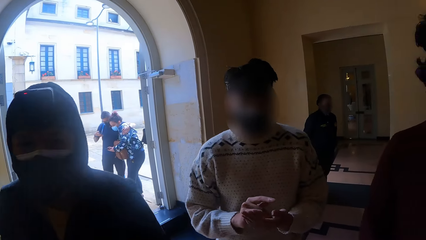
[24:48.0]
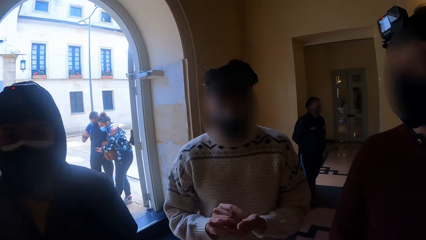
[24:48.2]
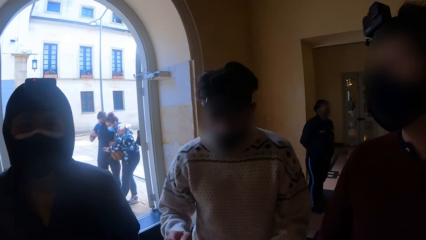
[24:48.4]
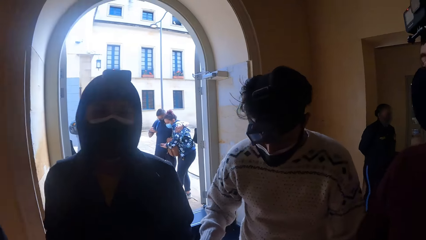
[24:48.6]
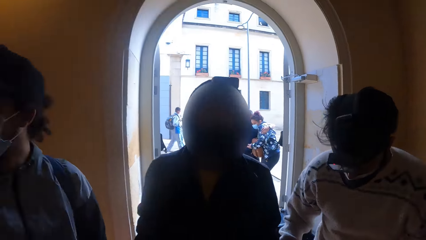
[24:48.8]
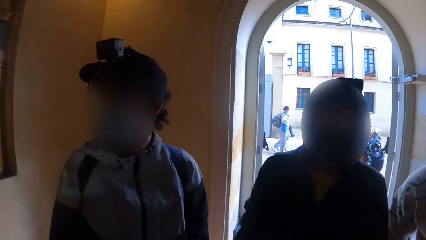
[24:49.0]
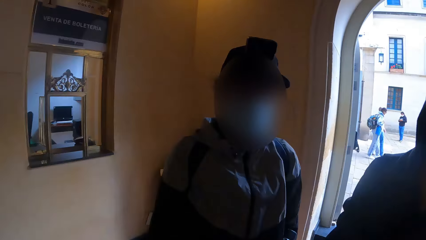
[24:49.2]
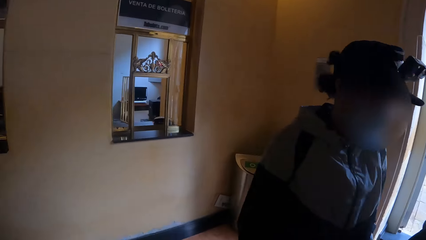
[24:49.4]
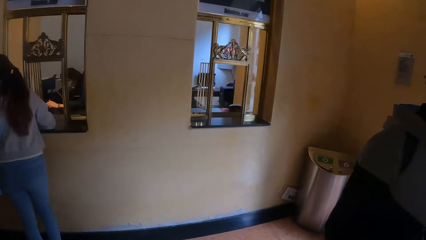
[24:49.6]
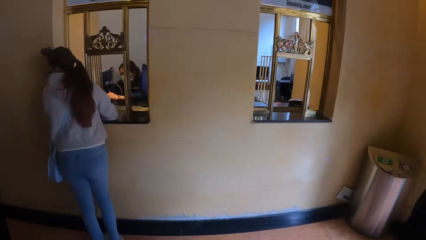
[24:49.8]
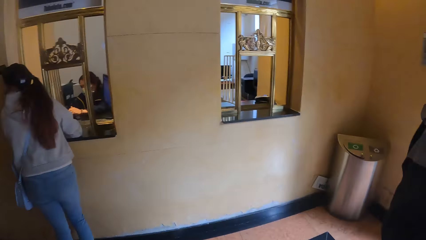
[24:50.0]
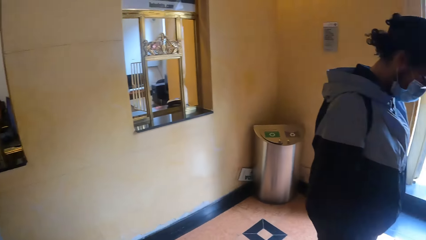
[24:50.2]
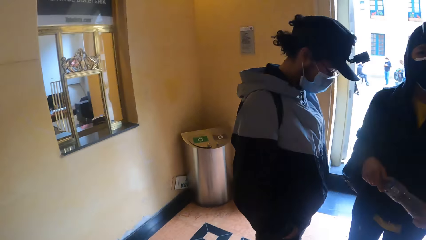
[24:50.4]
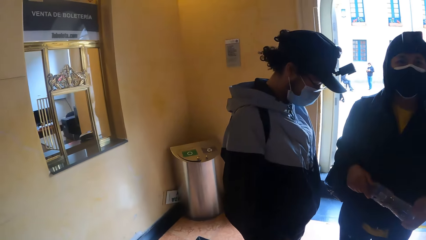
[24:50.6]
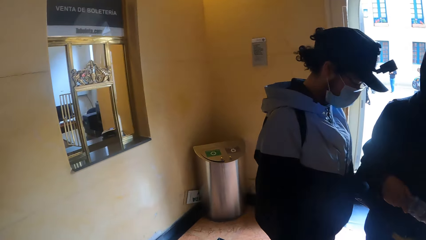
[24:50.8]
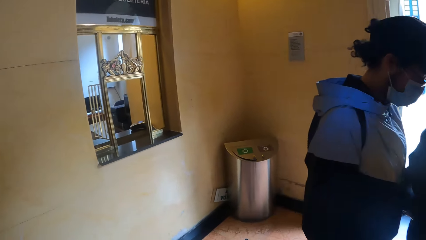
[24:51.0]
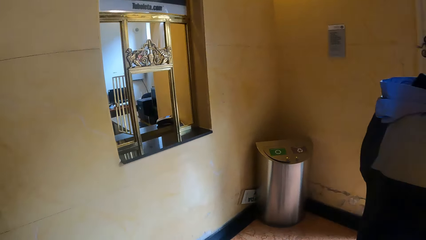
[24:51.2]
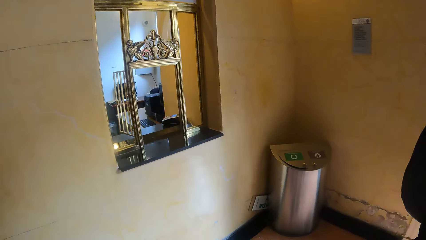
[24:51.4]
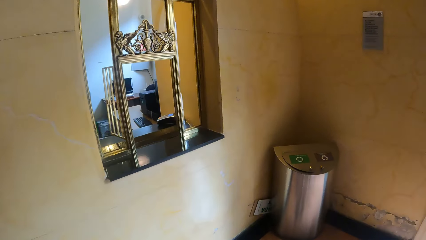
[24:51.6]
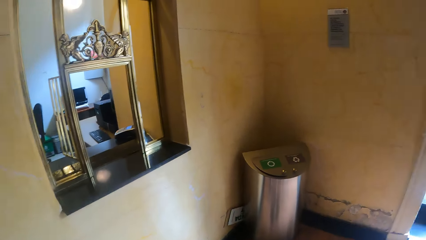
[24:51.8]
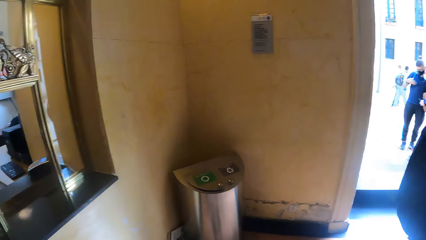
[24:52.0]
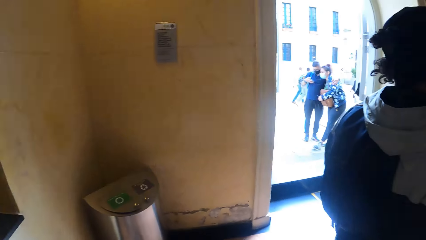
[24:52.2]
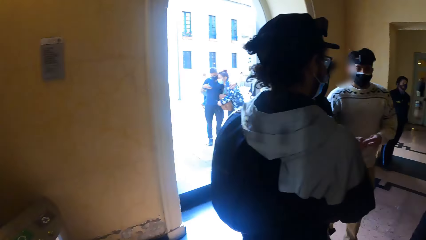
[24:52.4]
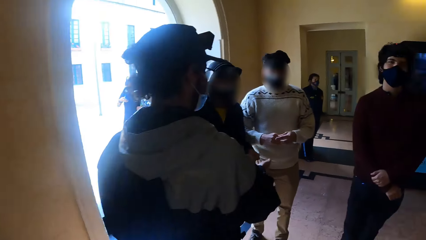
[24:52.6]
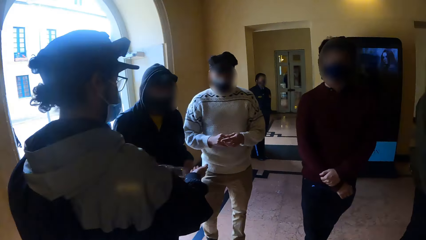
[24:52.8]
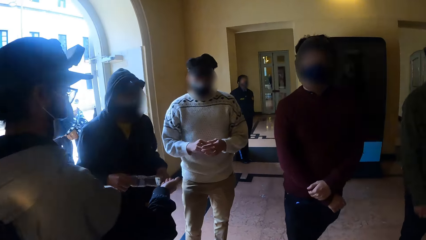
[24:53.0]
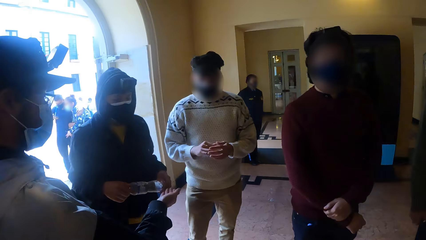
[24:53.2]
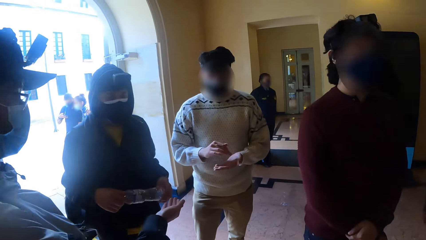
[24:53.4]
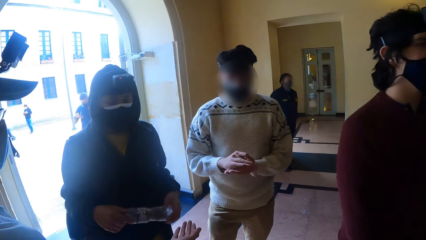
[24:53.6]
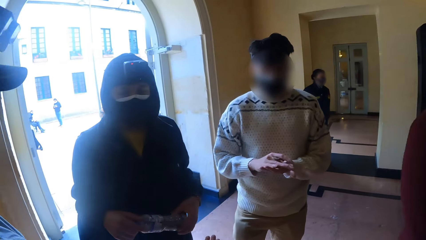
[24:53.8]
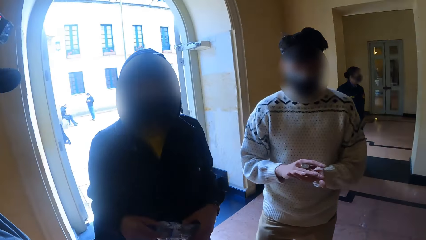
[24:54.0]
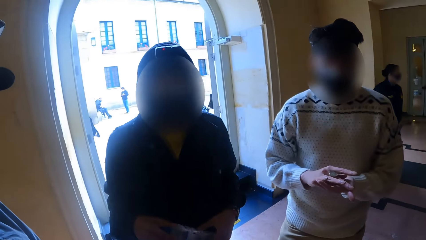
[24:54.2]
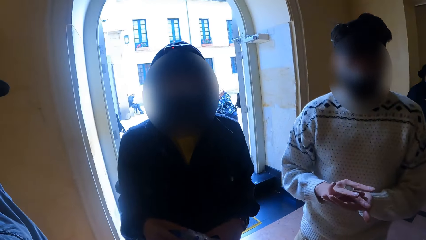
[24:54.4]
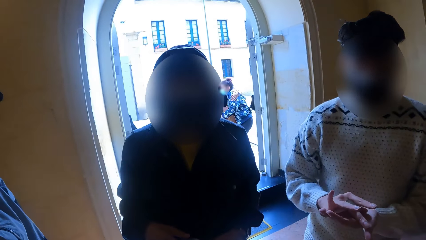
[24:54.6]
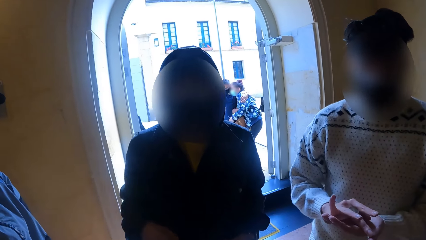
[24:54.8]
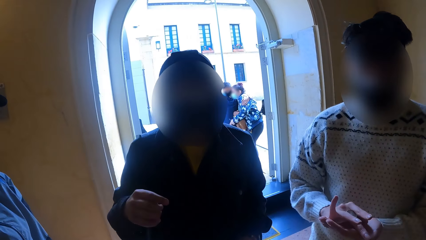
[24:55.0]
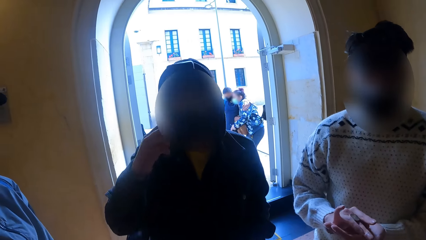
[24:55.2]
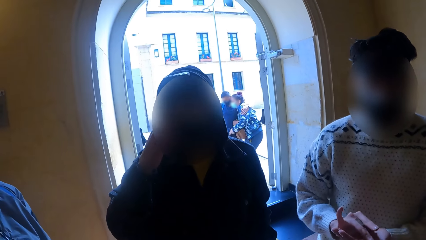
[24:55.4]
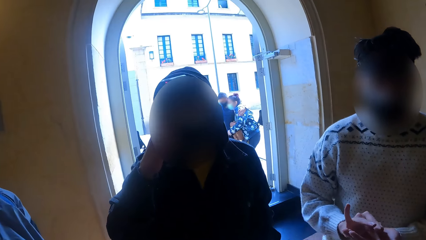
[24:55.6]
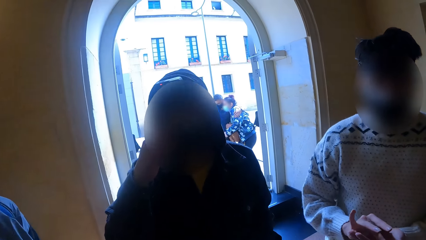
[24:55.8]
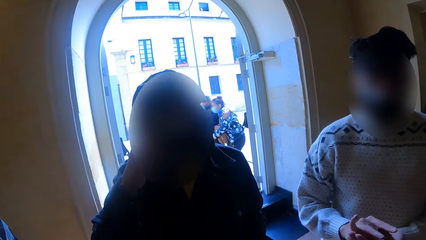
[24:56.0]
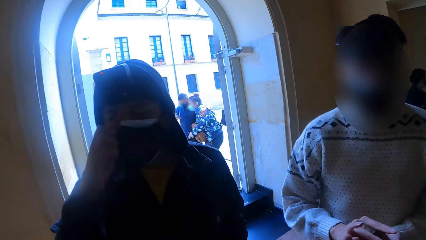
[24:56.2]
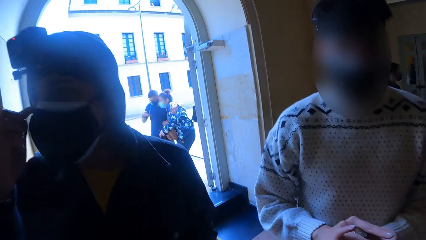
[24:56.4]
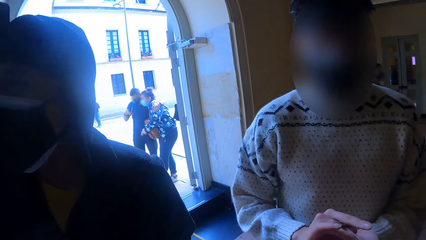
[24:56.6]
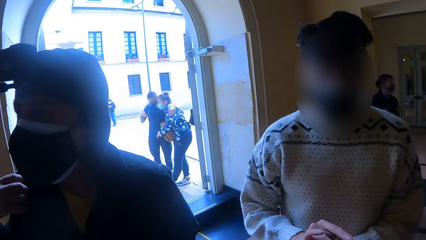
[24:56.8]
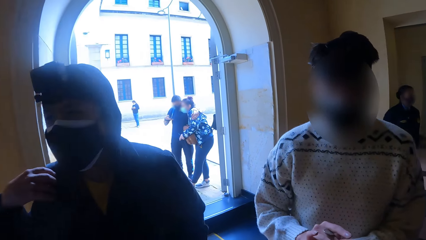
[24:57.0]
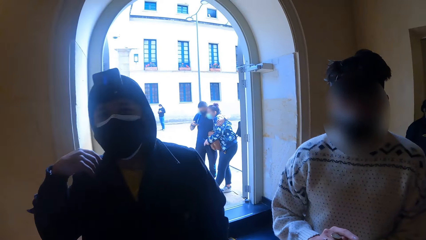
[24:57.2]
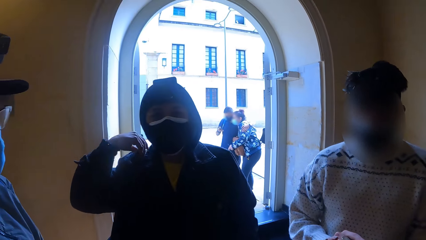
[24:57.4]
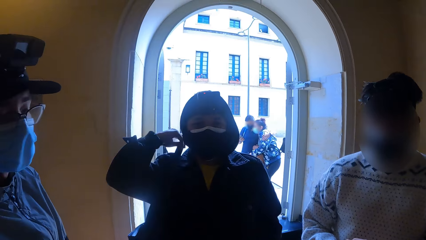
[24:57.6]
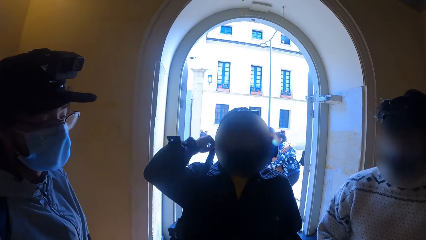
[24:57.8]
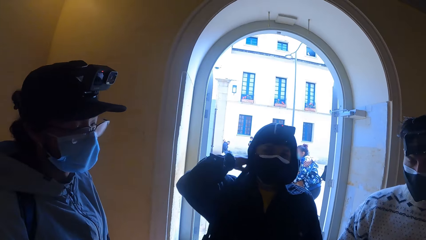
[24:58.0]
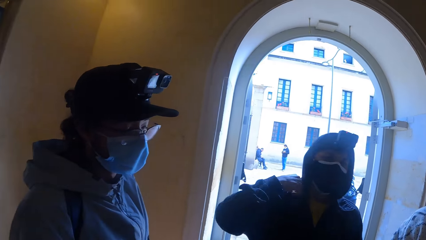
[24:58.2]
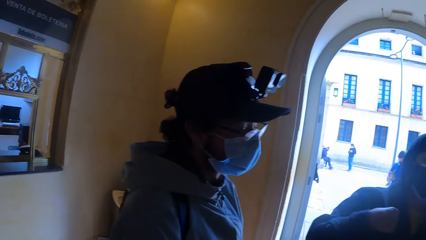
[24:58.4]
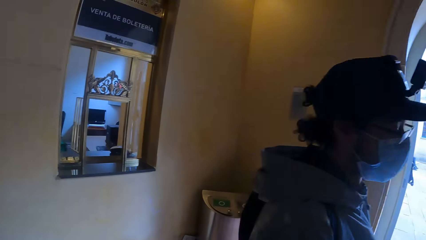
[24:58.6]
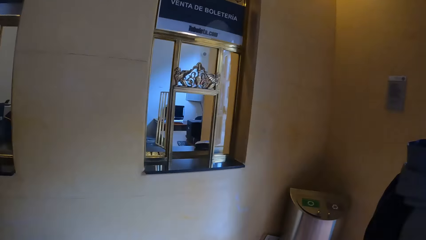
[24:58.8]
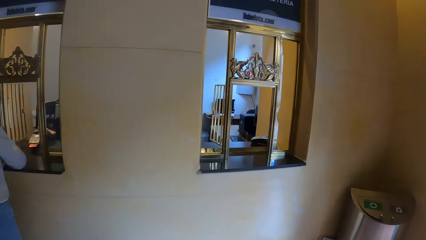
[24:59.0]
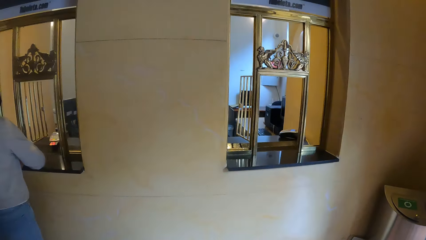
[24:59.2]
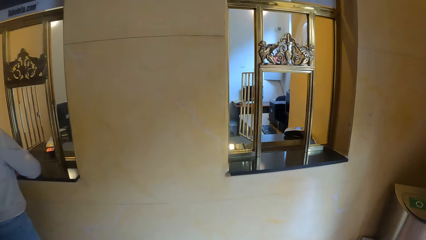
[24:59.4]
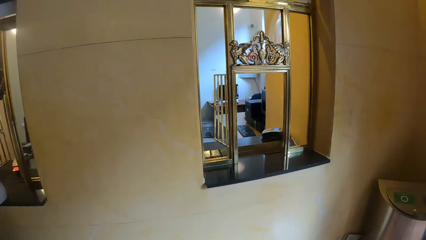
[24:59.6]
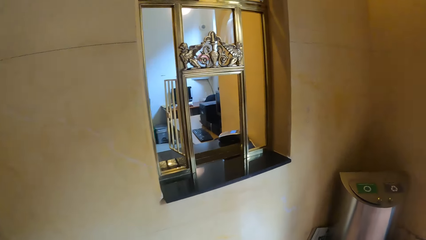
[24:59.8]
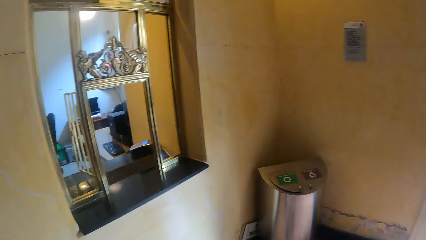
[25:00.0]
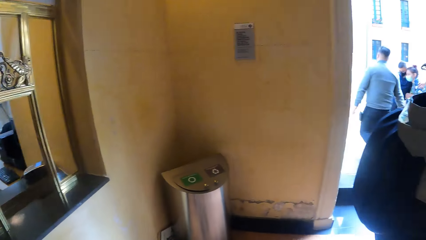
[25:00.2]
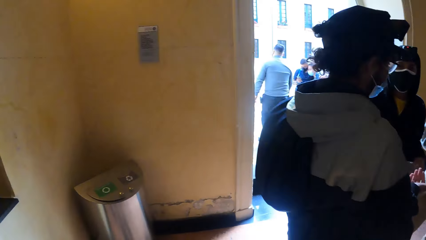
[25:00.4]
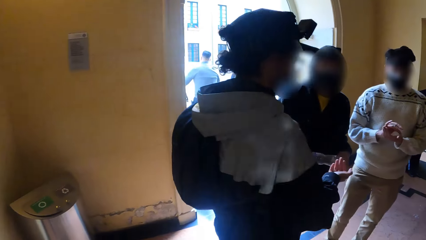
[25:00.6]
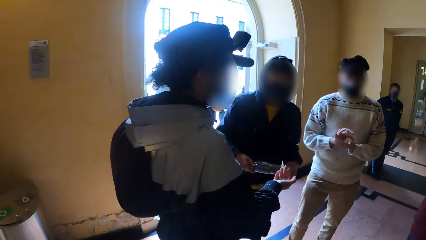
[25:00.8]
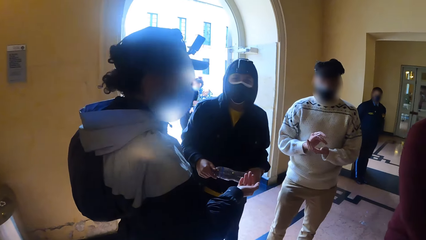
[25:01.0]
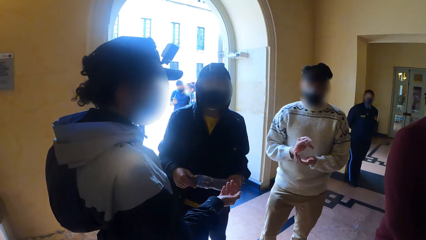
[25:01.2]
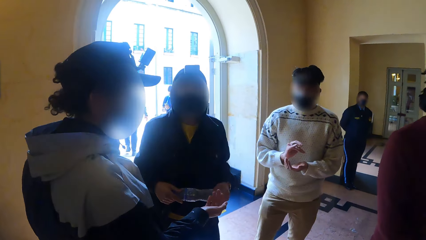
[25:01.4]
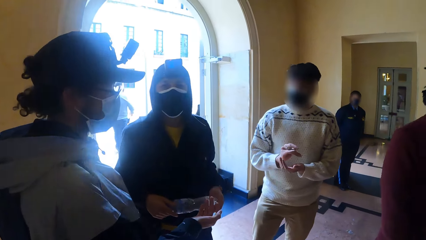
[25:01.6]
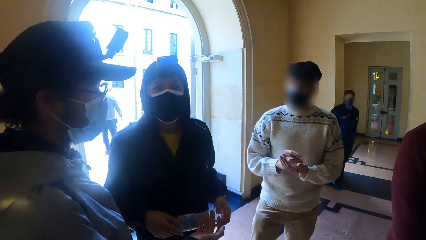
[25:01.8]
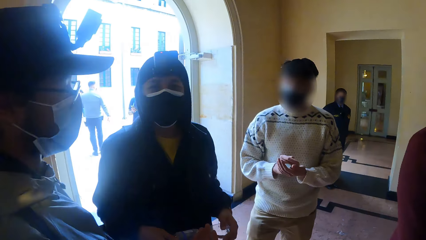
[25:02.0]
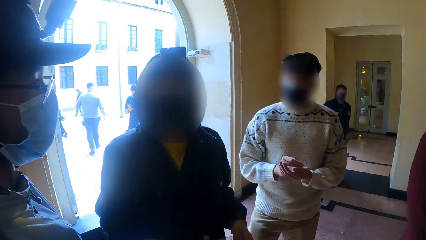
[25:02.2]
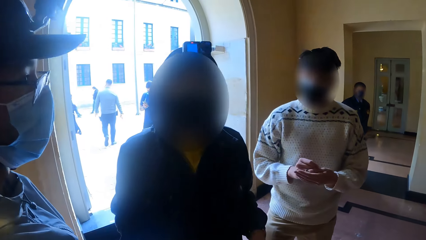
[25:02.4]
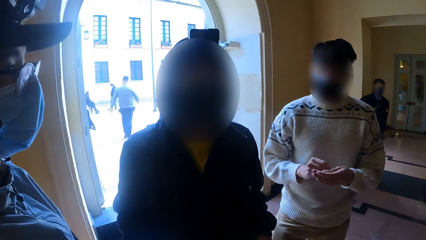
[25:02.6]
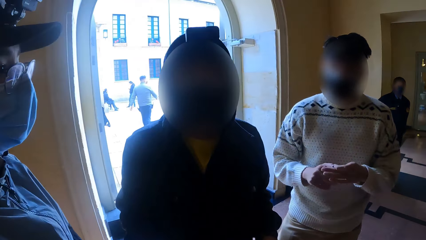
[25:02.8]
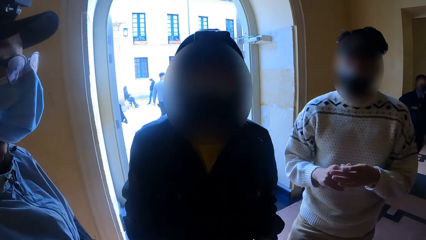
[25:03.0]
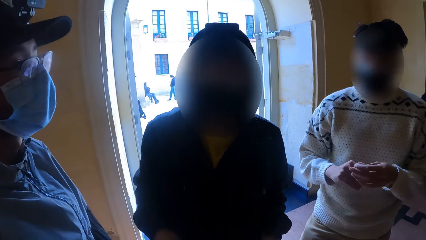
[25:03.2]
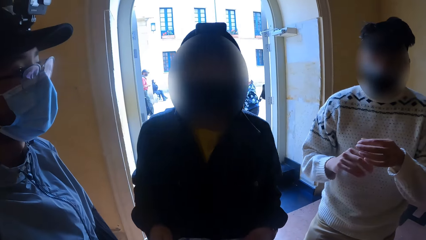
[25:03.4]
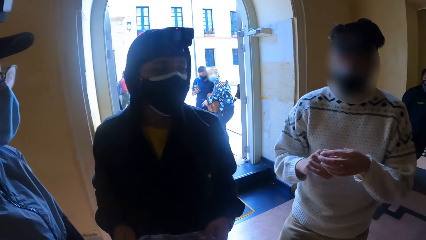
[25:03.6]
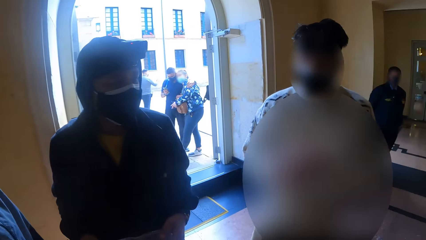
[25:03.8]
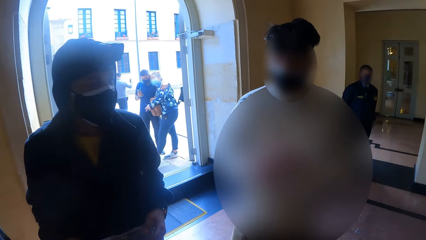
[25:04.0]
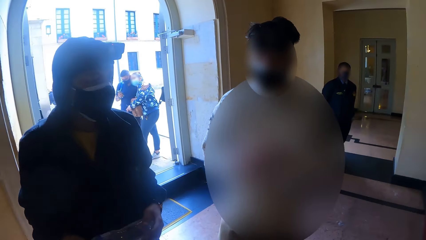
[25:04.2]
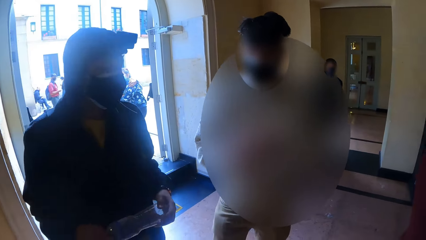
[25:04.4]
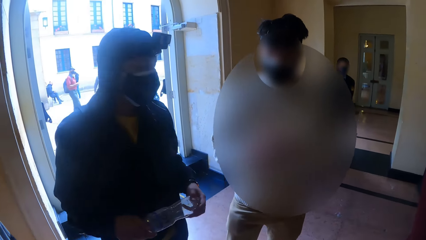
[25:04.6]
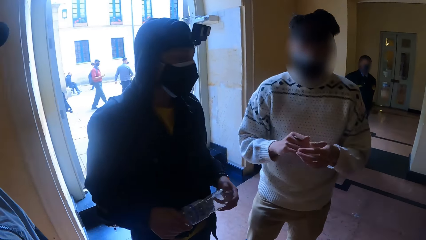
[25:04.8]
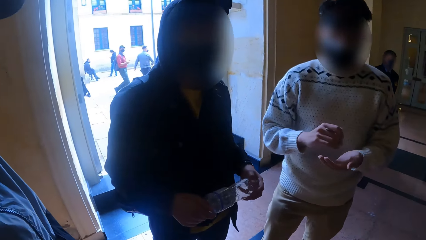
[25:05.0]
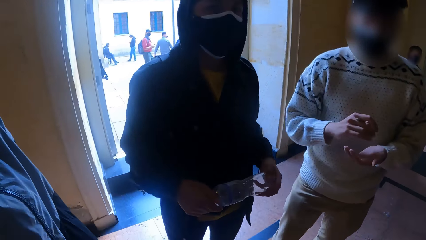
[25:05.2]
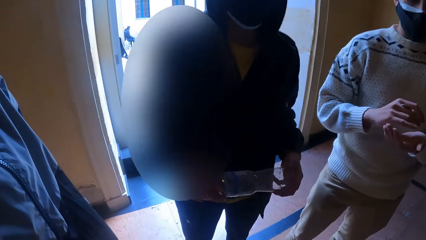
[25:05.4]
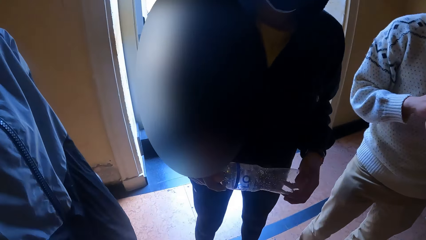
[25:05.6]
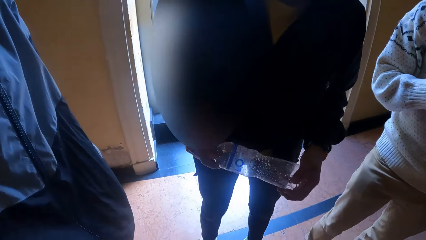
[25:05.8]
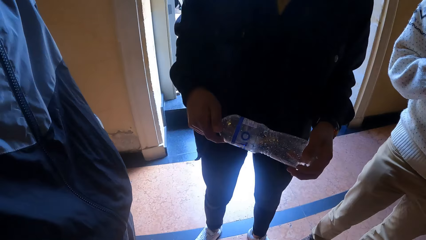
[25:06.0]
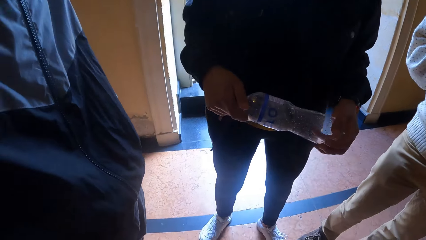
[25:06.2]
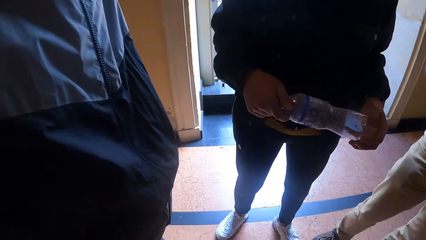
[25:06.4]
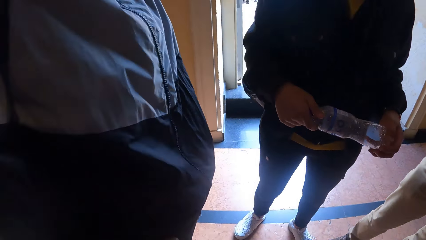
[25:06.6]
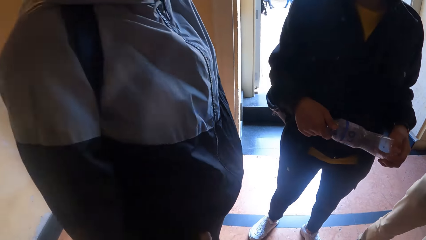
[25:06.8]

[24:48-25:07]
The camera wearer looks around. A man adjusts the coin in his right hand with his left hand. Another man holds the water bottle with both hands. The other man touches a facemask on his face with his right hand, and adjusts a bag on his right shoulder with his right hand. The camera wearer looks around. The first man adjusts the coin in his right hand with his left hand. He plays with the coin. The camera wearer interacts with others.
